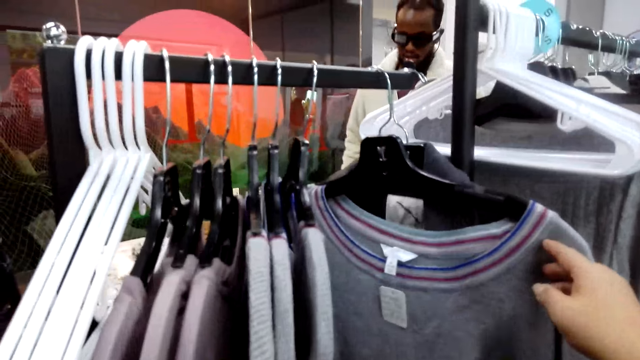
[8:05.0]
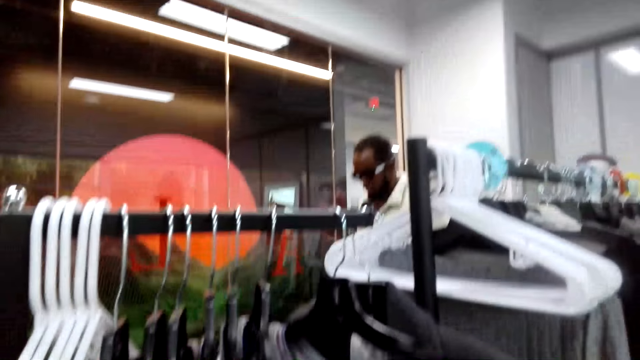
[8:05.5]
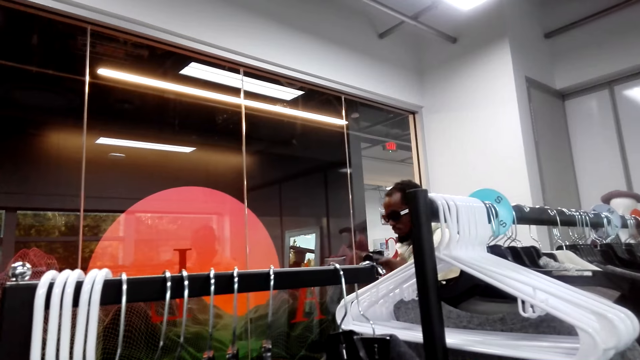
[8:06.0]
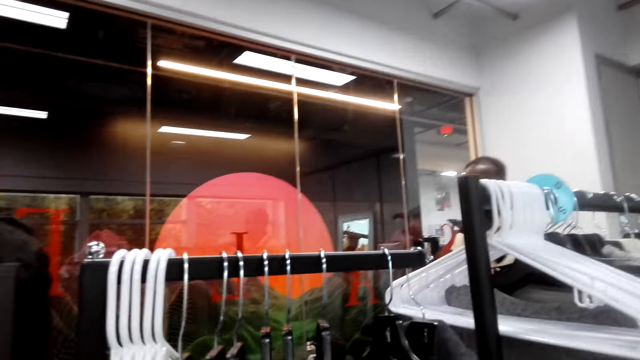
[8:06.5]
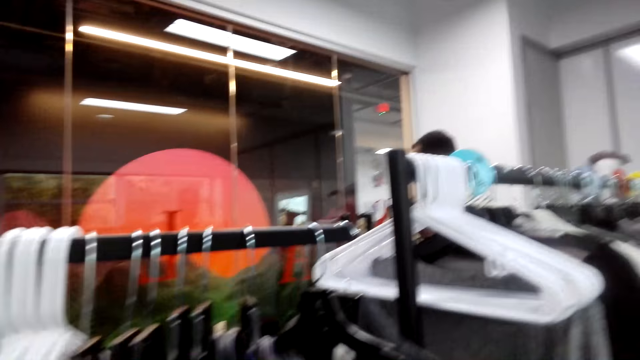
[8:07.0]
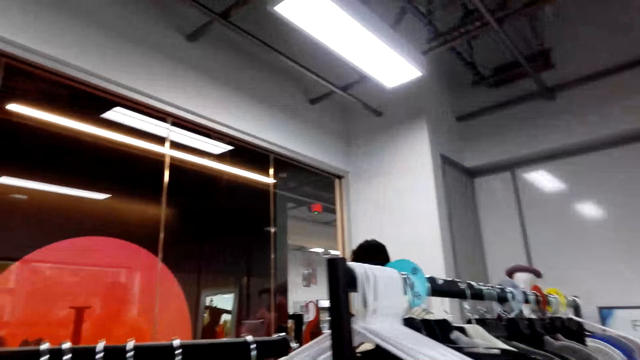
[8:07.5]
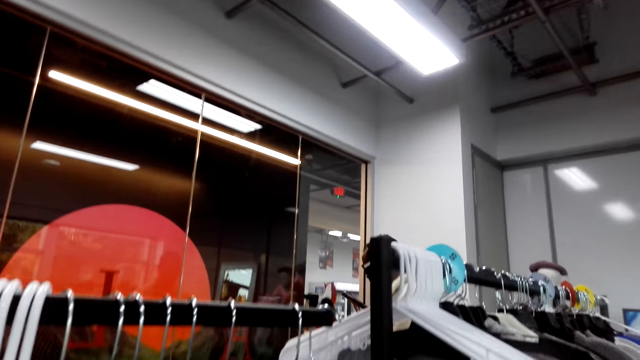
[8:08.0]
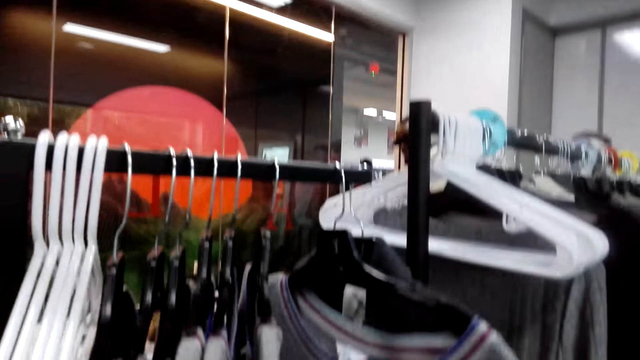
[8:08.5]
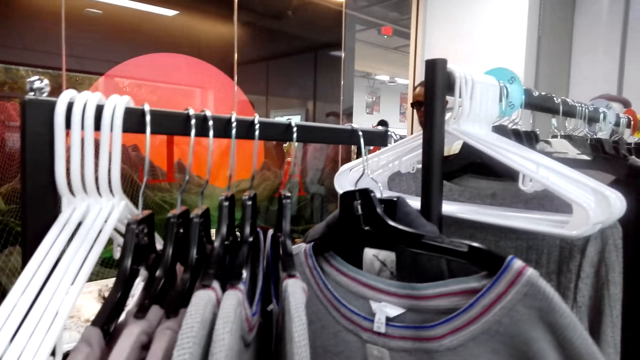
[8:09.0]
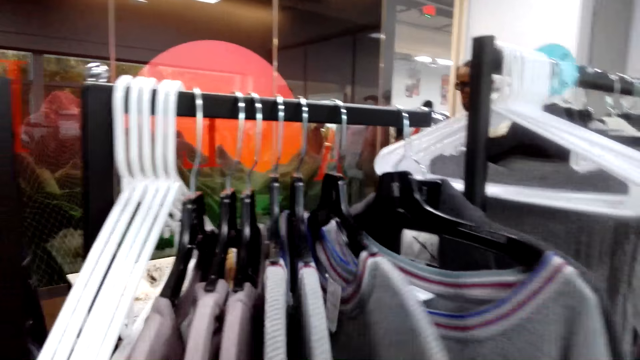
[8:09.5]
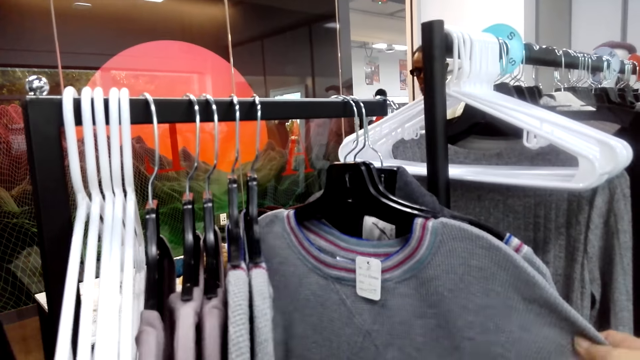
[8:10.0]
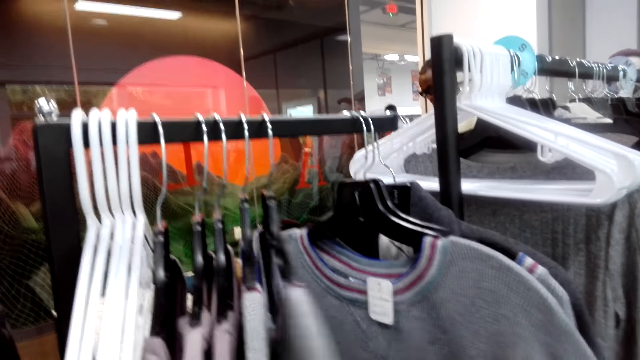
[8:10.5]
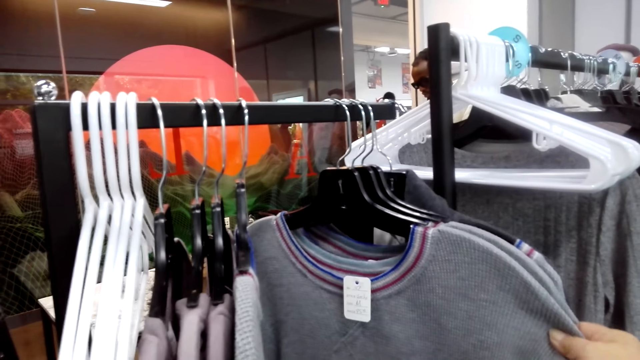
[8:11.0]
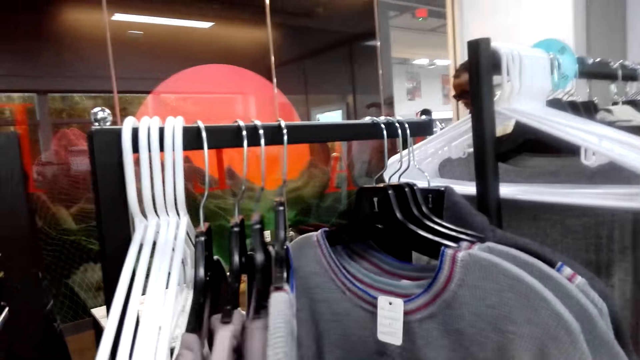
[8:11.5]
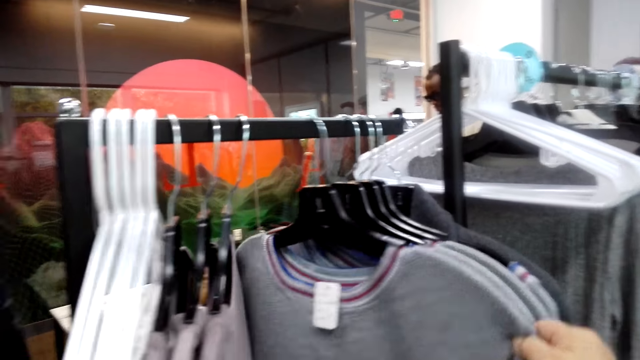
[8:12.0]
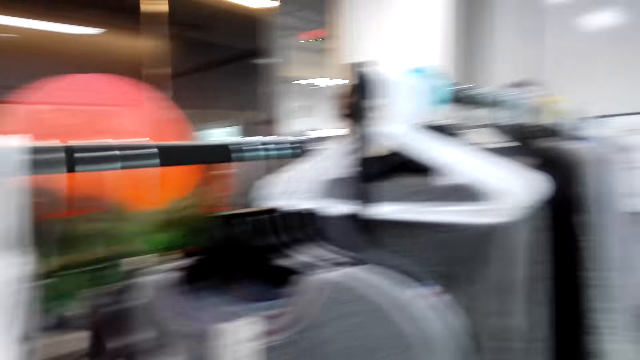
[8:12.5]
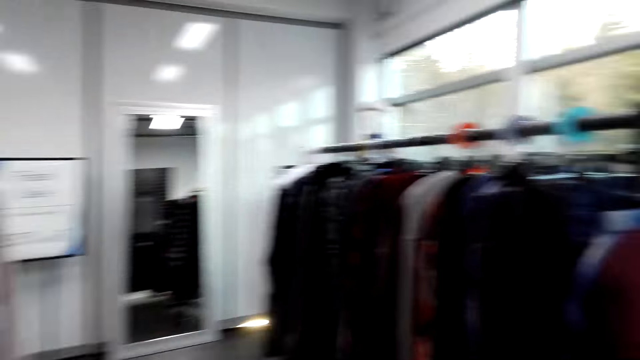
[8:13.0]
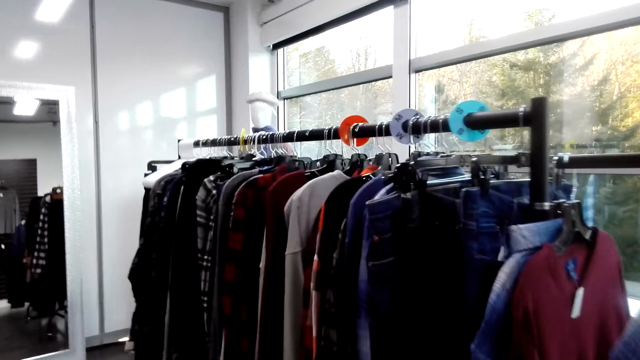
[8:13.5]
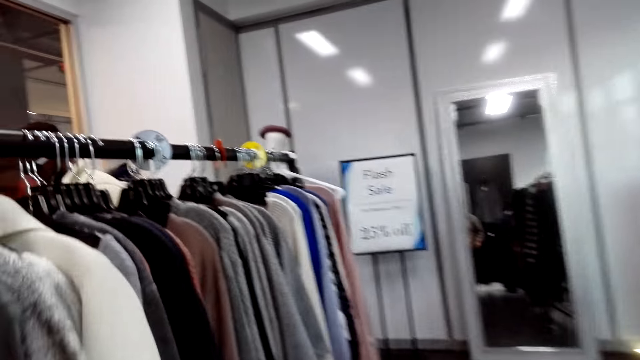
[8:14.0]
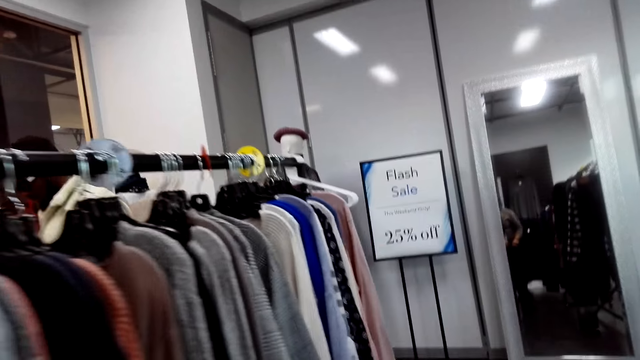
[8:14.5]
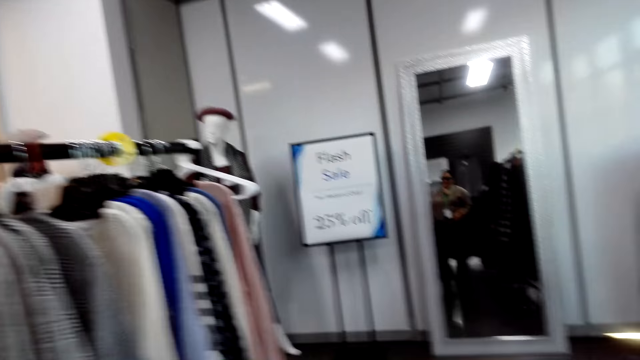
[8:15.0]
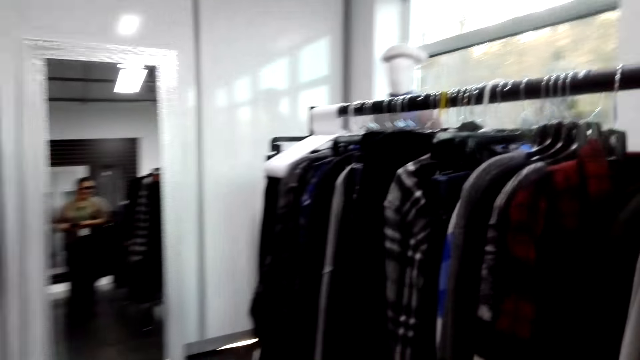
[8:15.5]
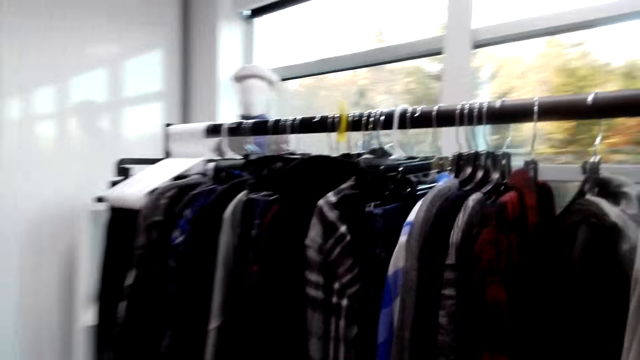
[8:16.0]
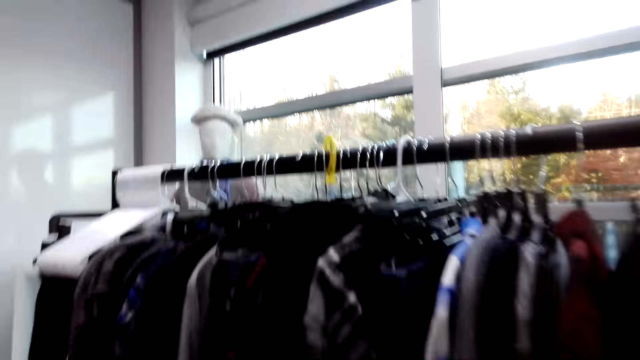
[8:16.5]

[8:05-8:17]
The camera wearer walks.

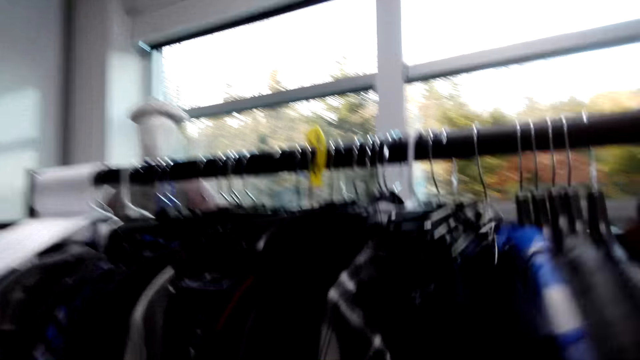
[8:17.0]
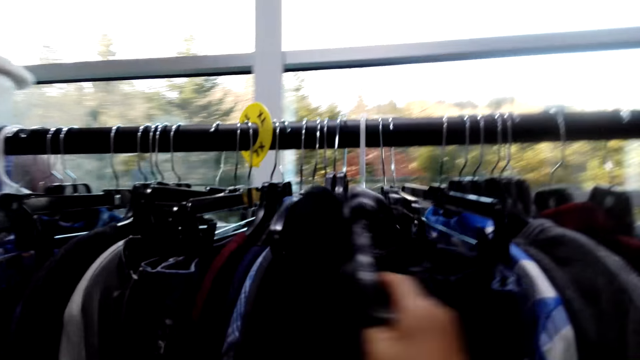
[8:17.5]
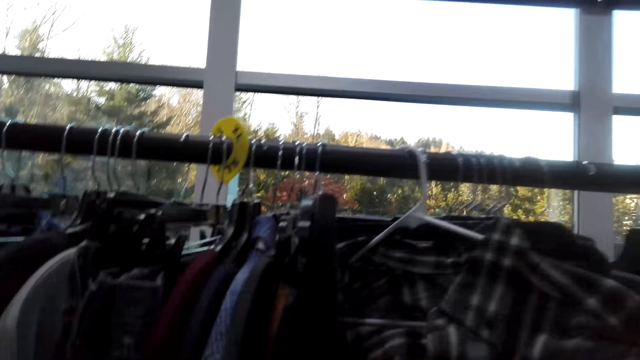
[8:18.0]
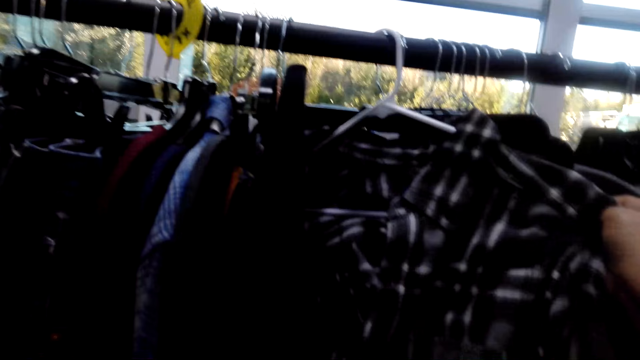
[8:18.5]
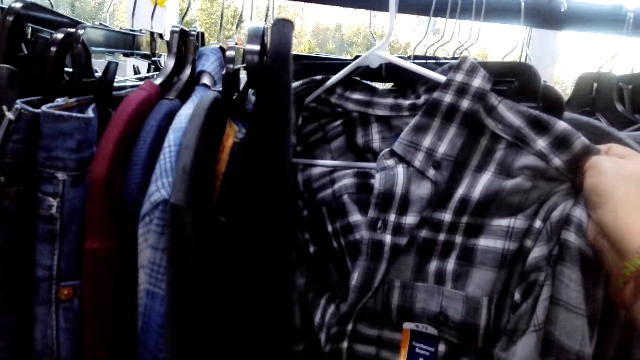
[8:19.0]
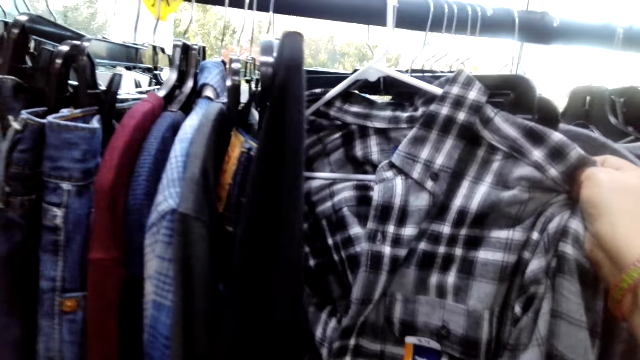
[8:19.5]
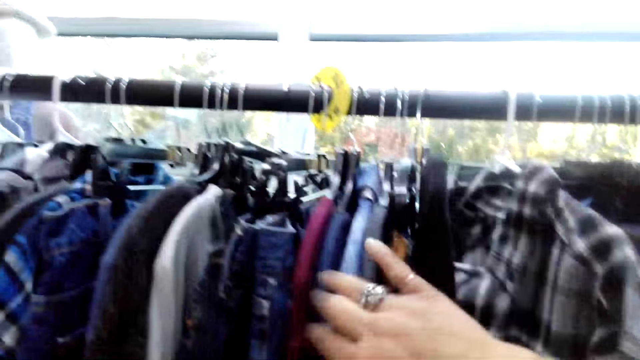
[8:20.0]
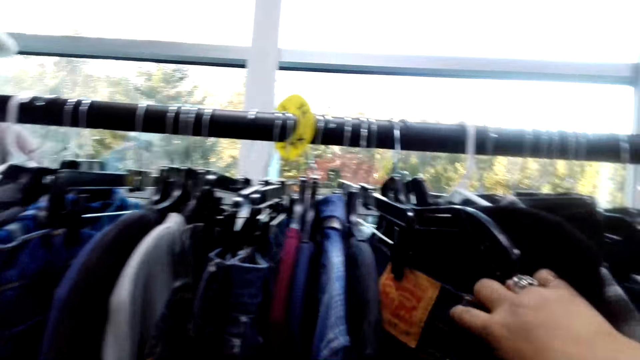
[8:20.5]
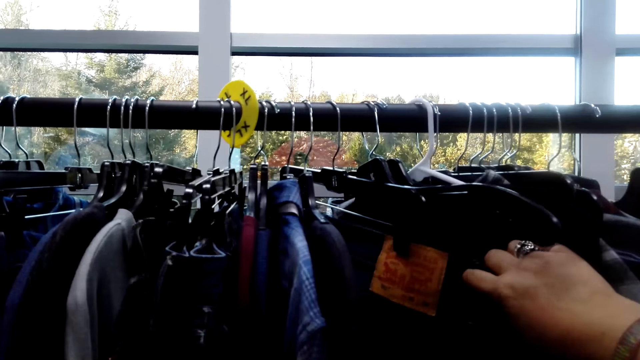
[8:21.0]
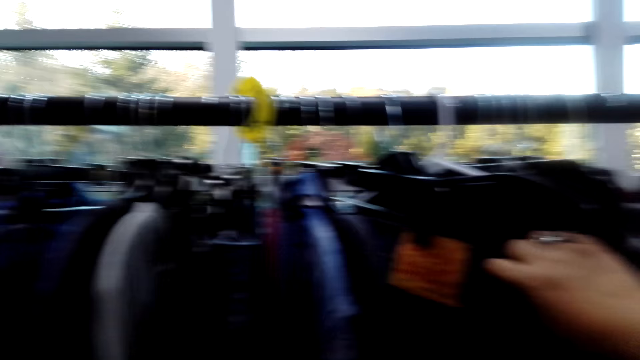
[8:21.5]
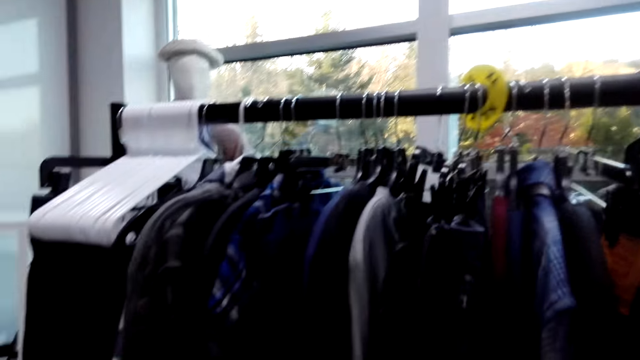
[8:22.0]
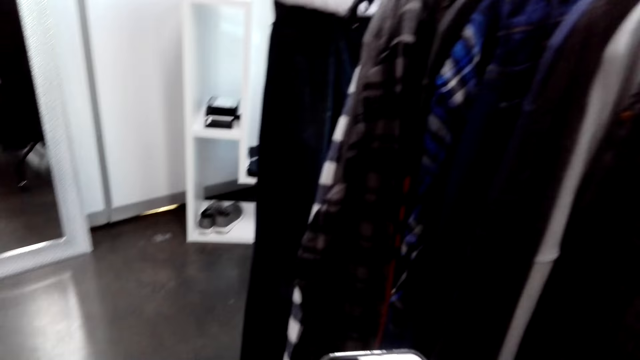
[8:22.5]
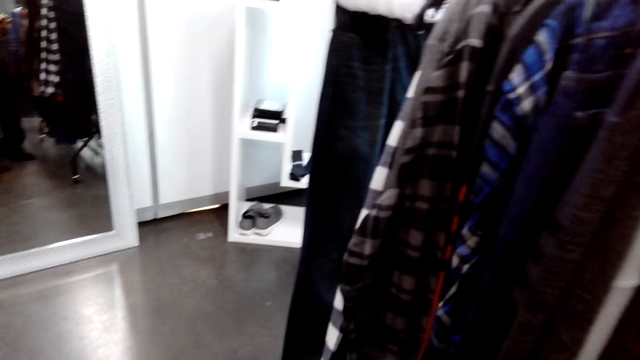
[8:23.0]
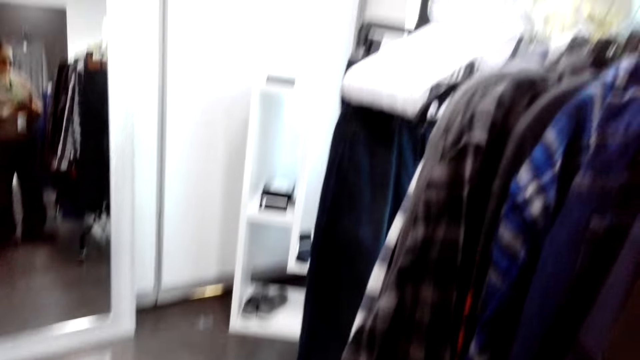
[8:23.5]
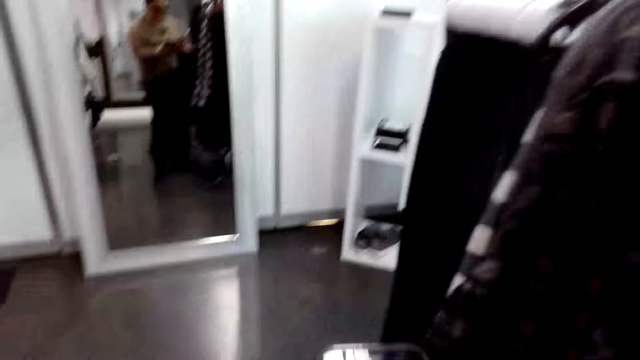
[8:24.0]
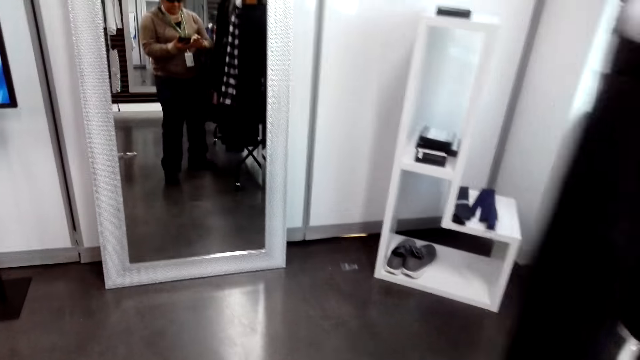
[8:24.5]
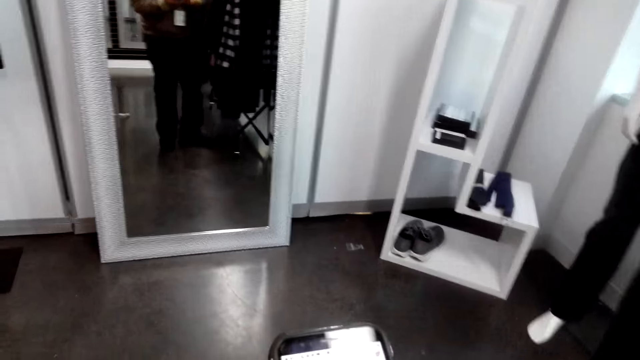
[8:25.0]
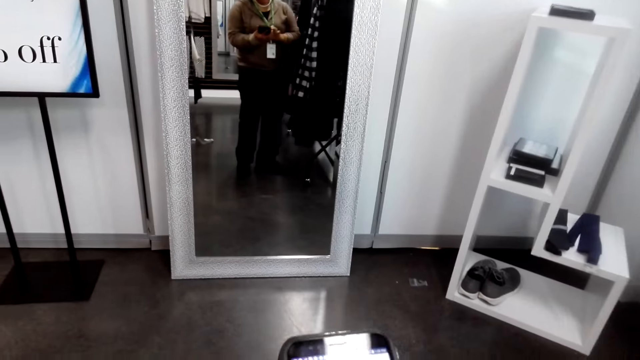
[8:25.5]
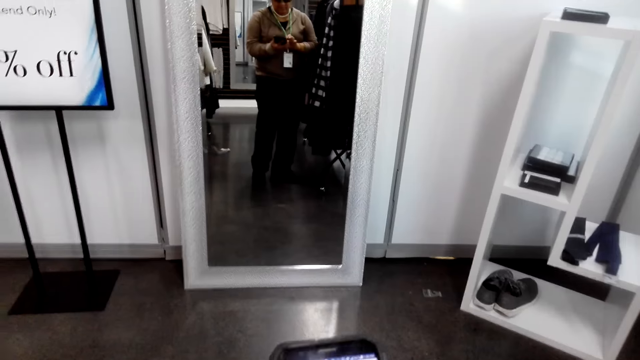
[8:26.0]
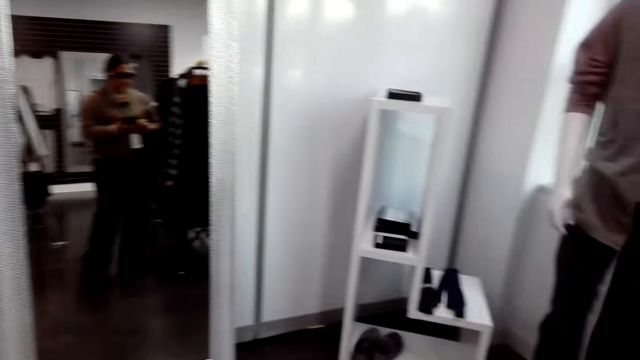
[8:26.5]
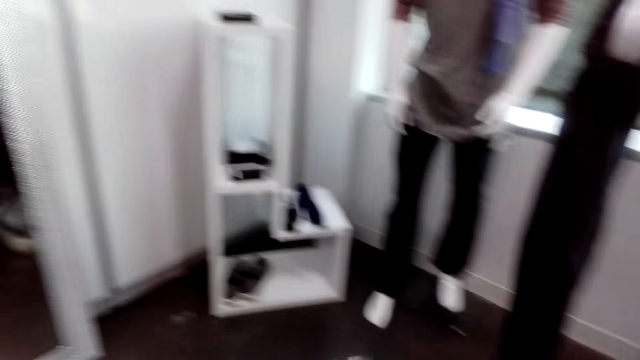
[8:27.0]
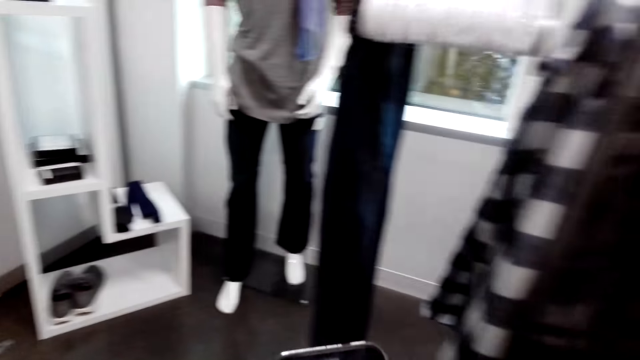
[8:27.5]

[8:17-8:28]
The camera wearer looks through clothes. They operate the phone.
